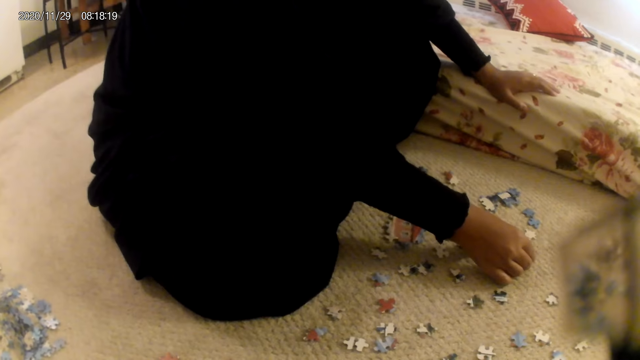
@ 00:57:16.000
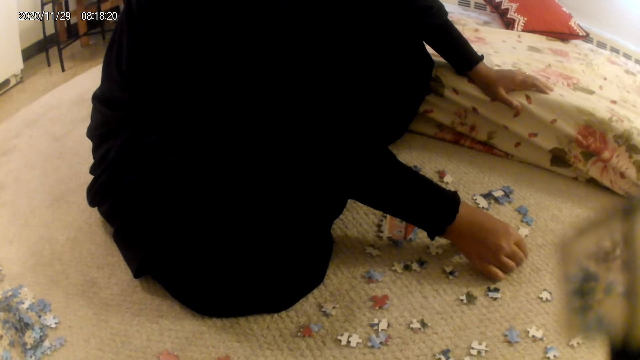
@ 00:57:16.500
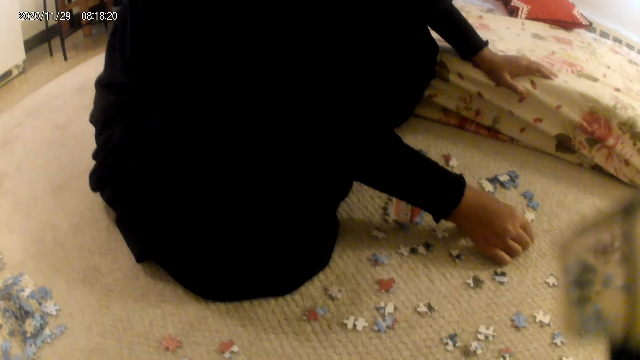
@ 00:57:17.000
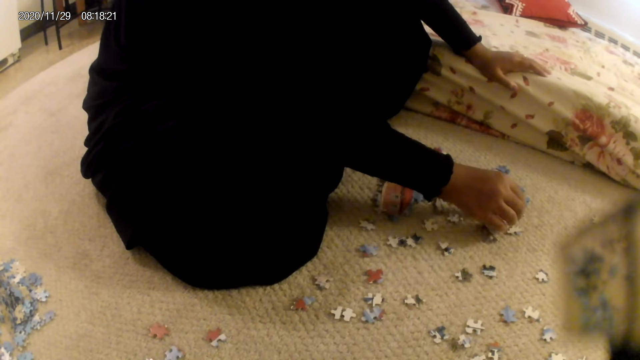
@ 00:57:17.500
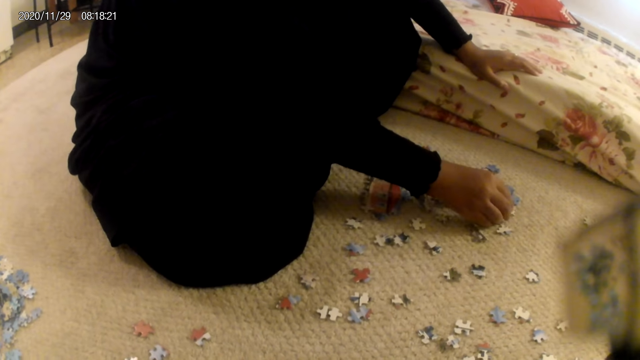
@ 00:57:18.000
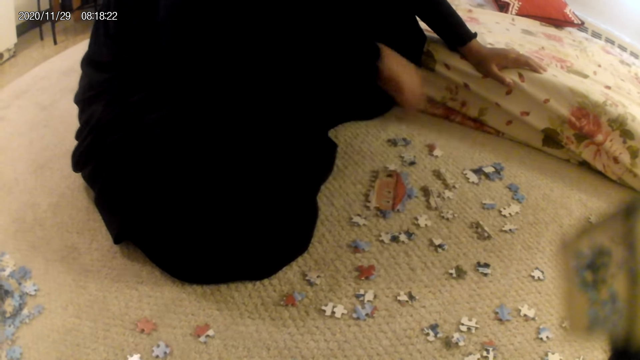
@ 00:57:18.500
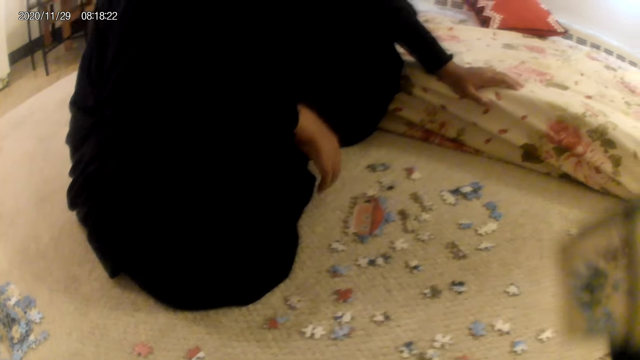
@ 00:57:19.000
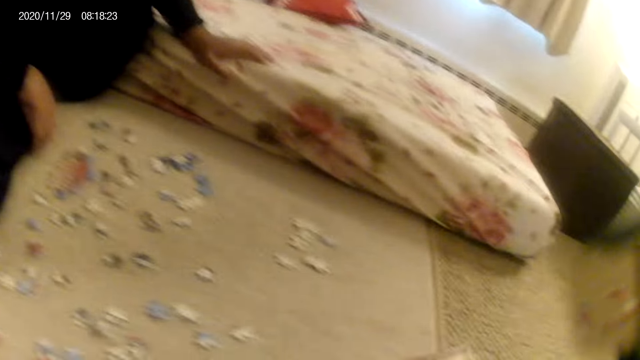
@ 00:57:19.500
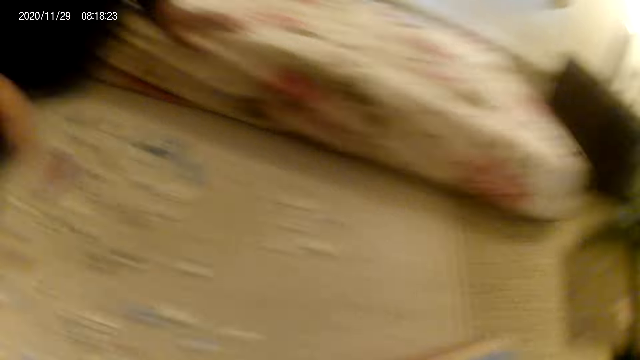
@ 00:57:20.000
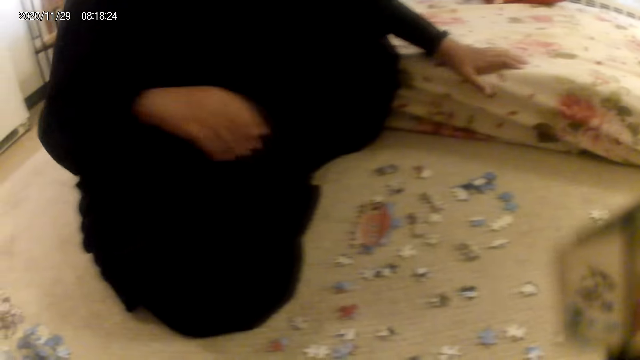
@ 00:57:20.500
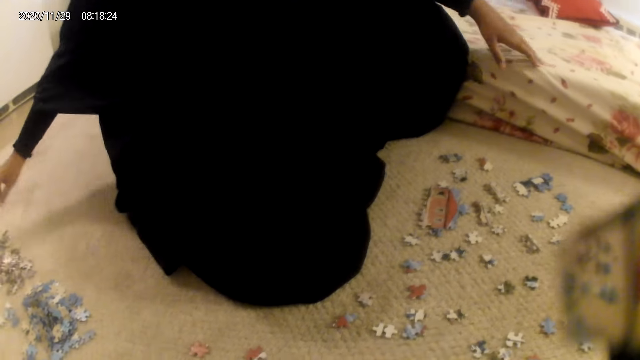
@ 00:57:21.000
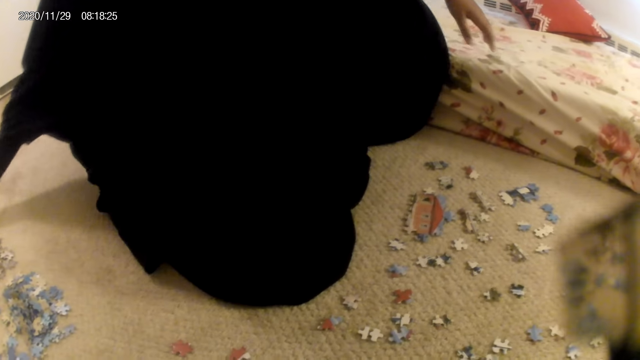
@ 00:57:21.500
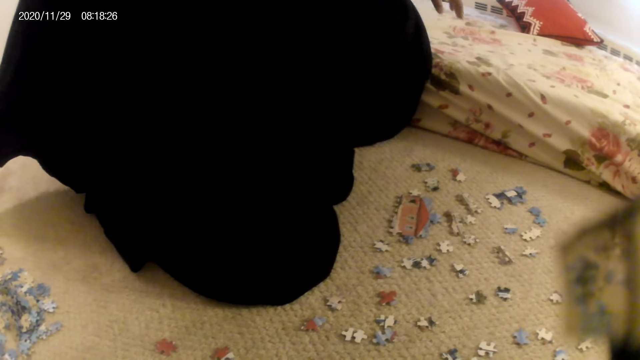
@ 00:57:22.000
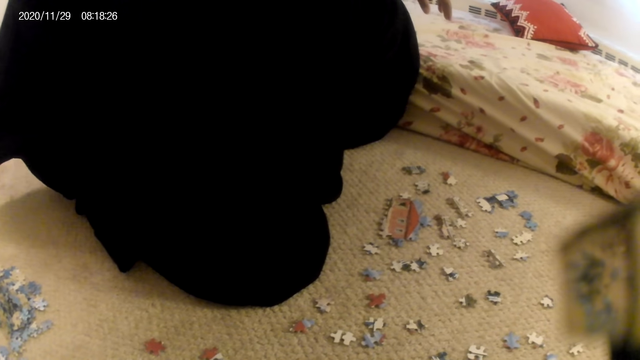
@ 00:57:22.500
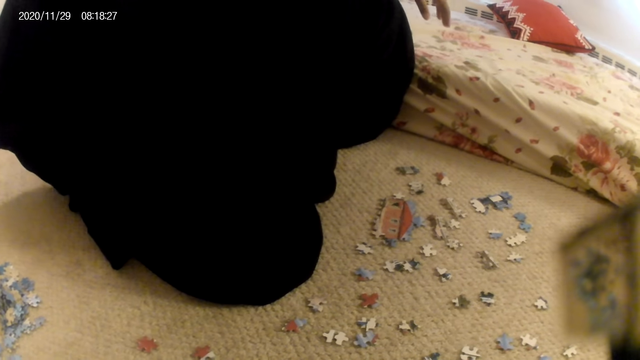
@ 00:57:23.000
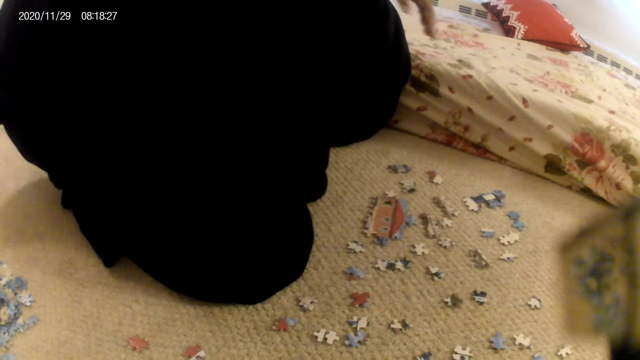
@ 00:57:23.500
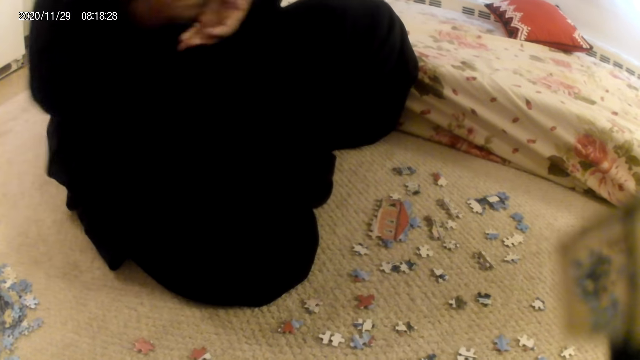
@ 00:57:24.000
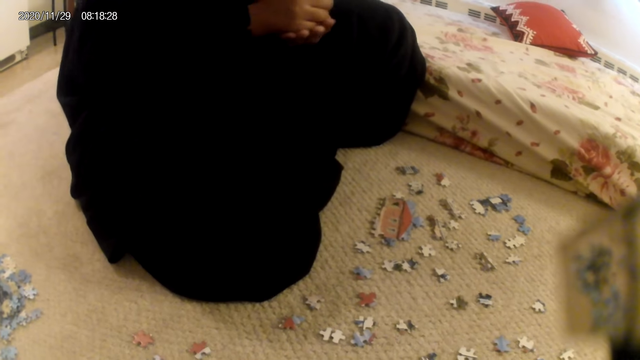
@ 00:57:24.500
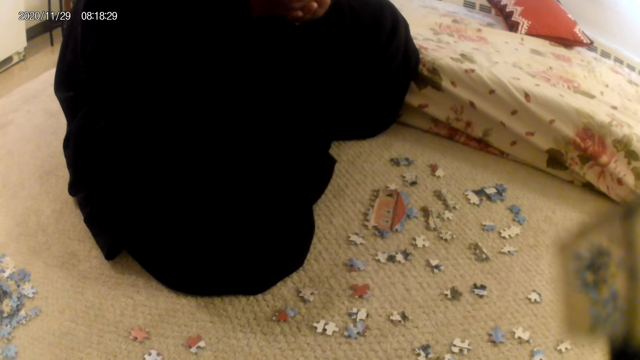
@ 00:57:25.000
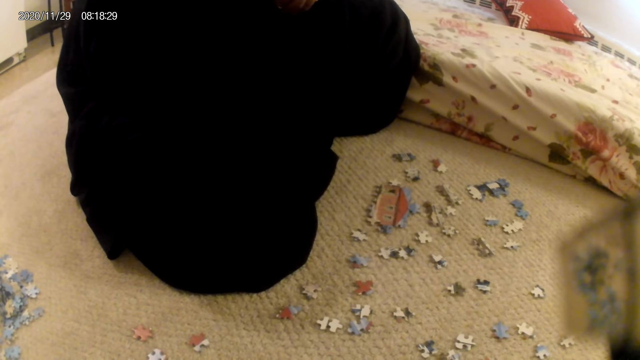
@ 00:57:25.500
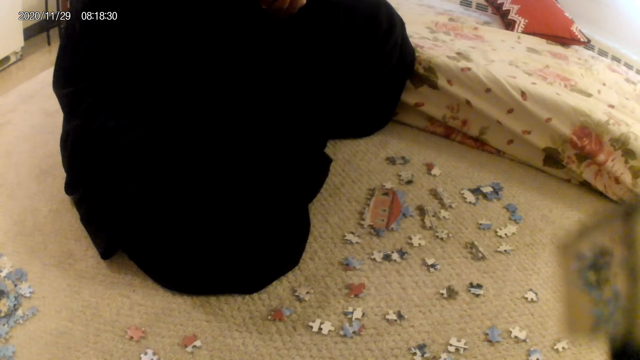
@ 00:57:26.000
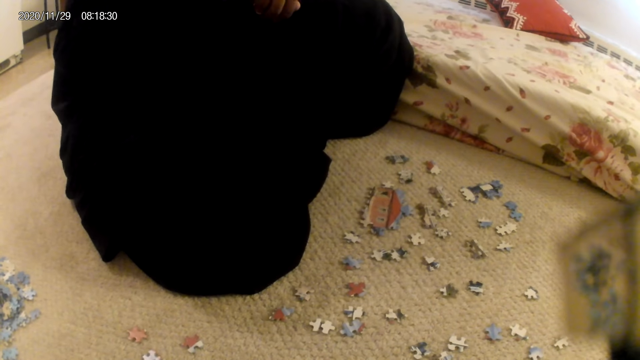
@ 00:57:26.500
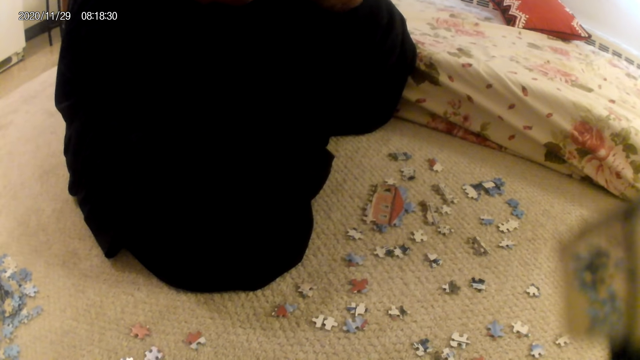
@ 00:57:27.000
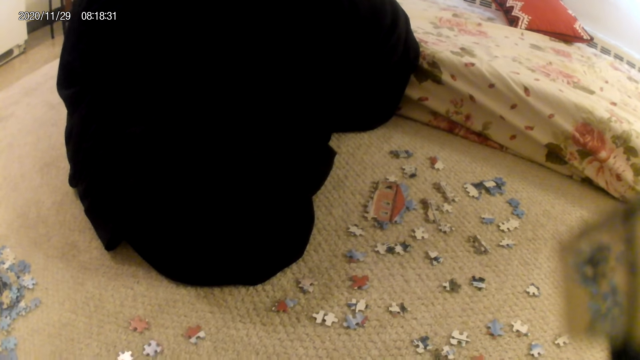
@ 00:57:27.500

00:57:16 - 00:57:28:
A lady touches the puzzle structure, stares at the puzzle pieces on the floor, picks puzzle pieces, and stares at the puzzle pieces.

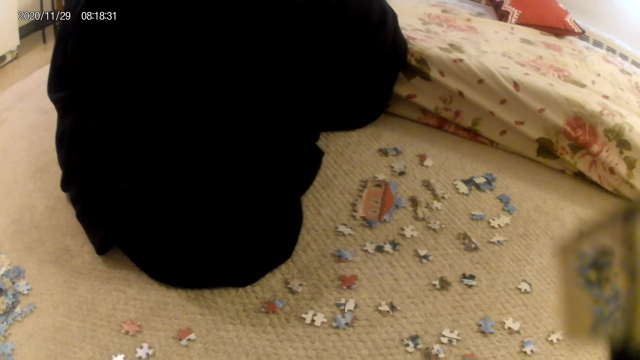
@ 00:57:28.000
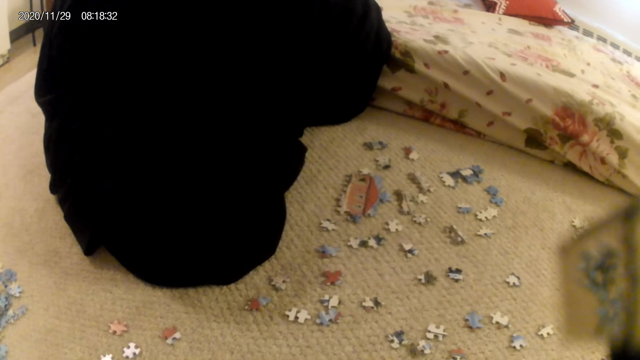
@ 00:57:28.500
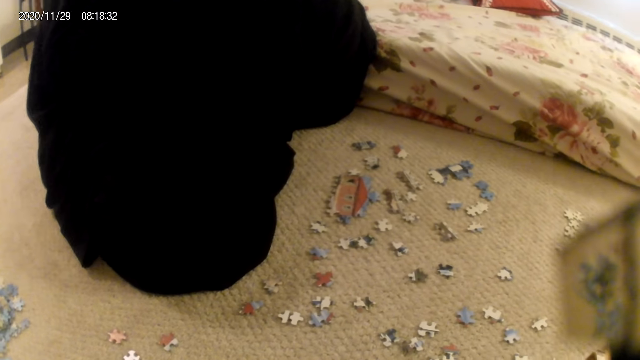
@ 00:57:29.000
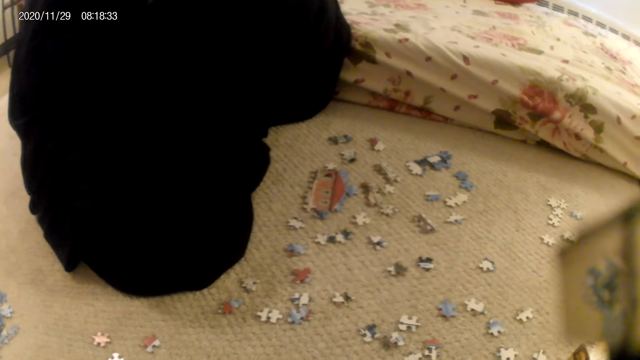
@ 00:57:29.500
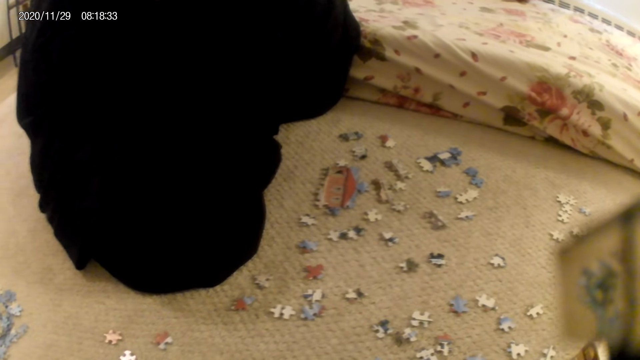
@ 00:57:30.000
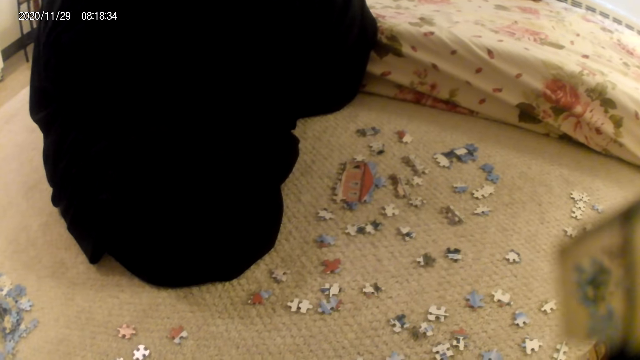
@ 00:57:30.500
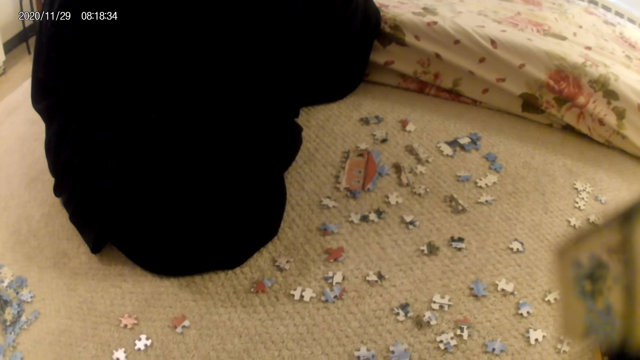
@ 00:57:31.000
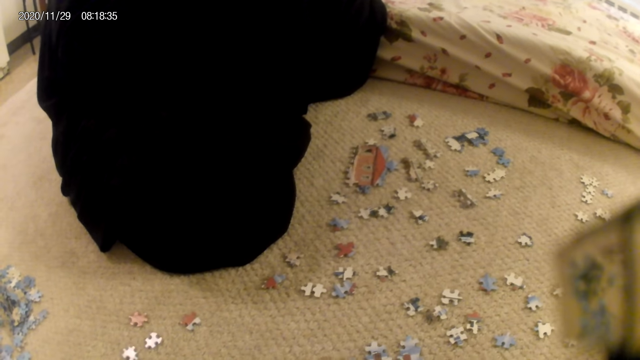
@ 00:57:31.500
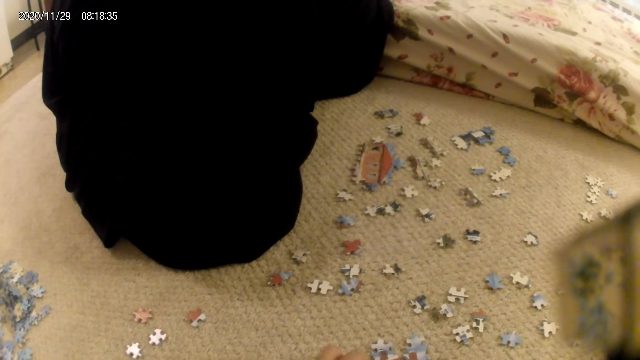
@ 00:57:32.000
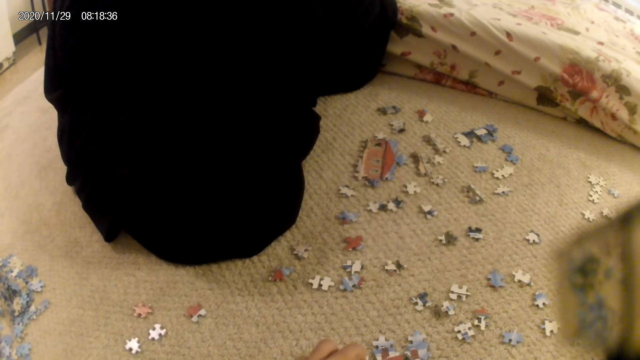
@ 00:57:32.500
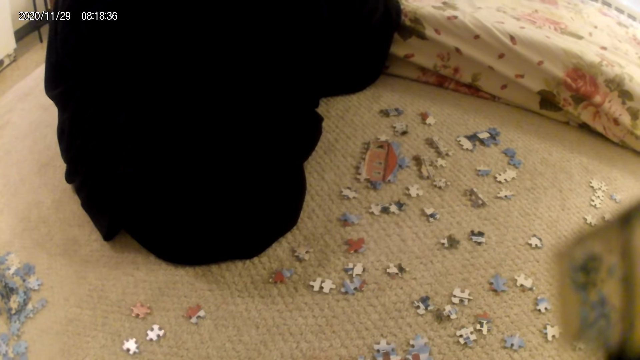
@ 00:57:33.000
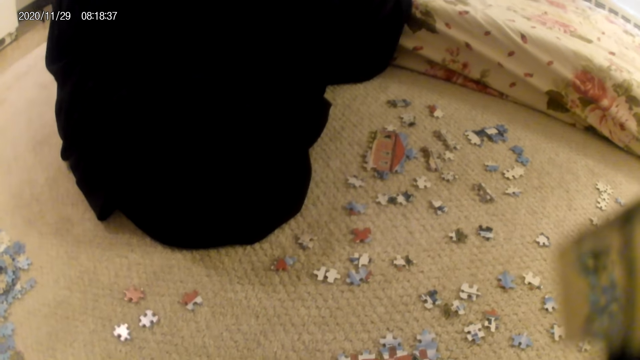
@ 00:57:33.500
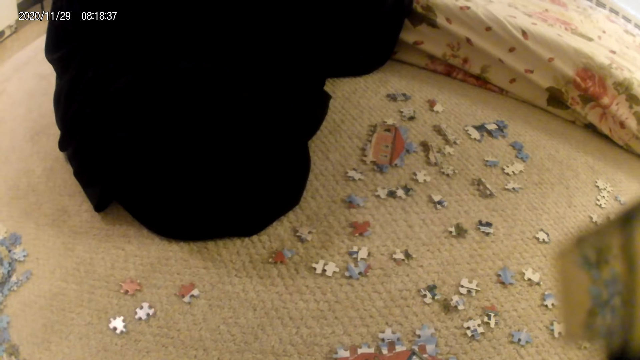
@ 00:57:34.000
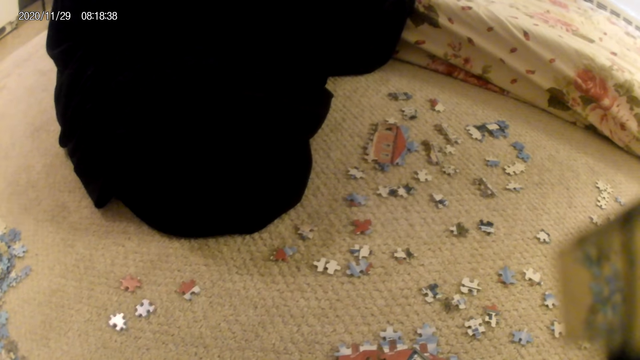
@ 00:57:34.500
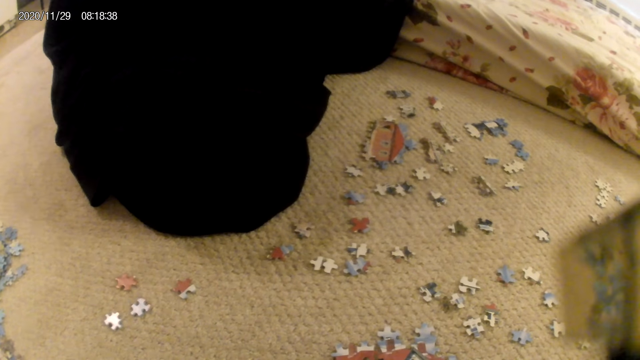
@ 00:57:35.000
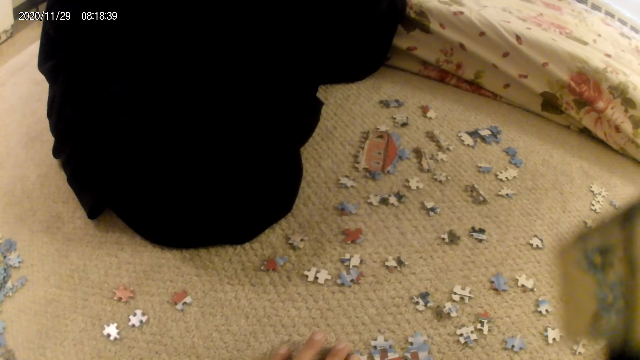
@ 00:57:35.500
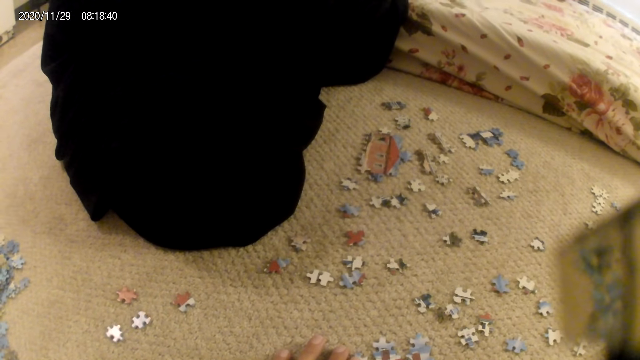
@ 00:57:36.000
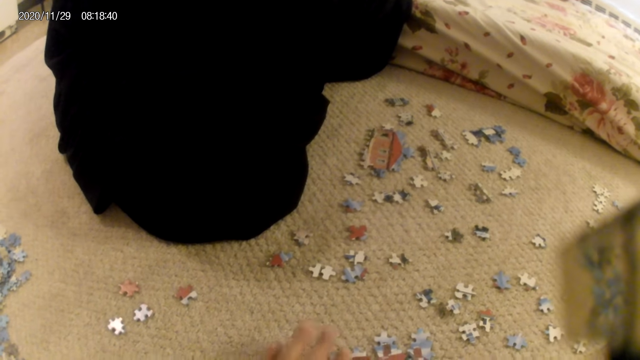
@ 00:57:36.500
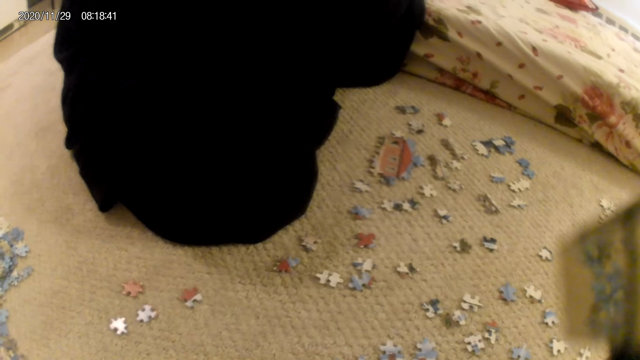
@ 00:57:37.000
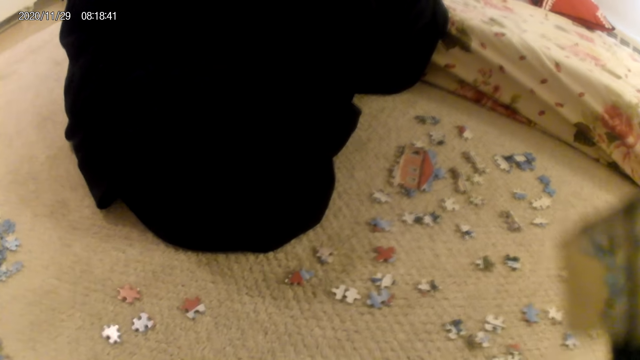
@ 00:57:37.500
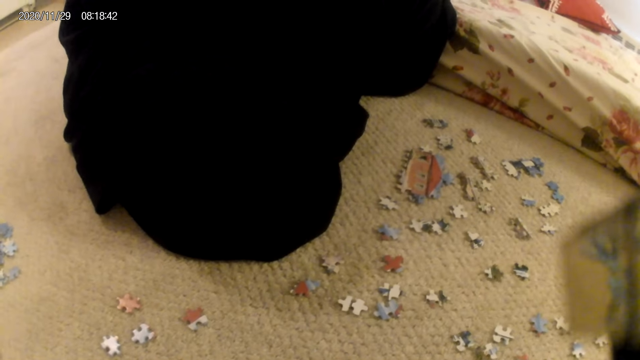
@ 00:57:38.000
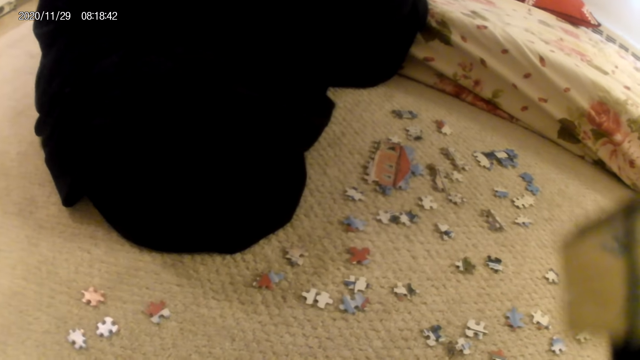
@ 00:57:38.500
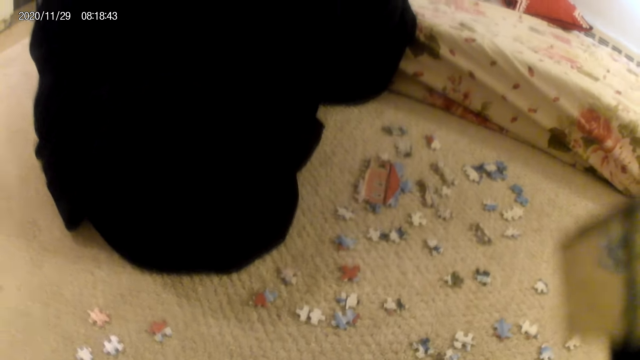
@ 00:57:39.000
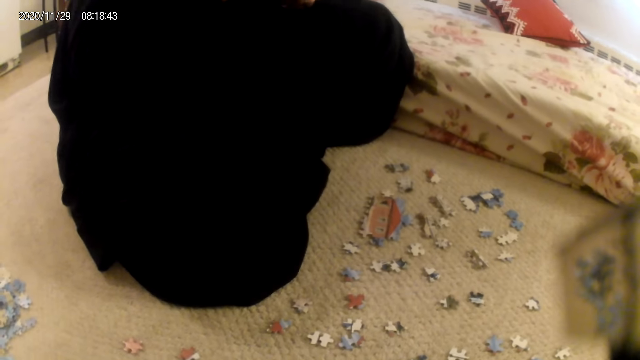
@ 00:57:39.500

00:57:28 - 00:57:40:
The camera wearer joins a puzzle piece in the puzzle structure. They stare at the puzzle pieces on the floor.
